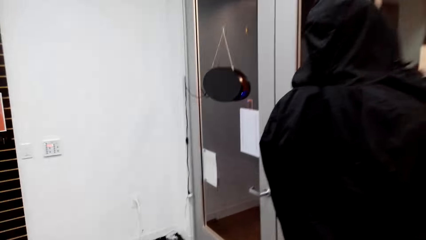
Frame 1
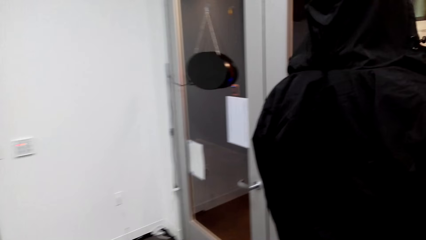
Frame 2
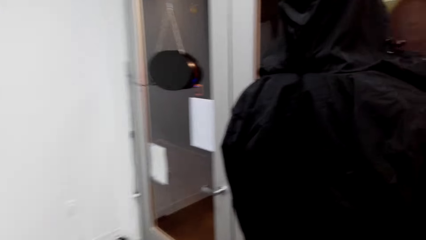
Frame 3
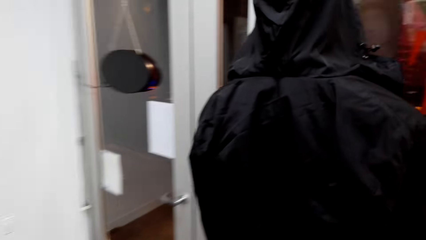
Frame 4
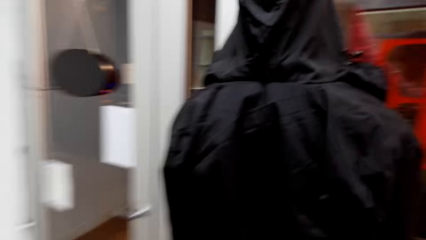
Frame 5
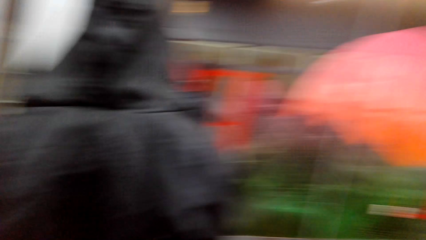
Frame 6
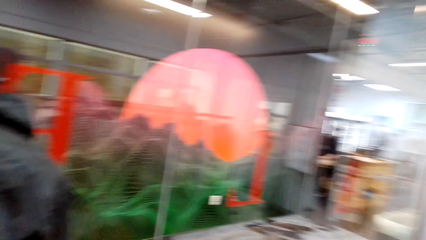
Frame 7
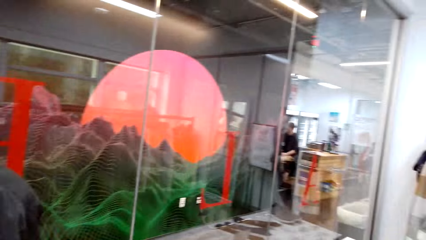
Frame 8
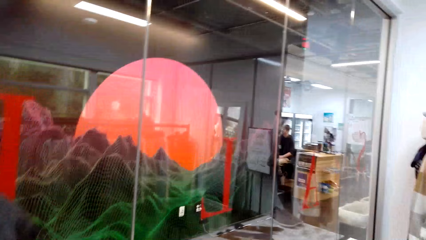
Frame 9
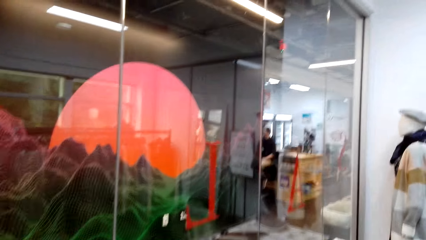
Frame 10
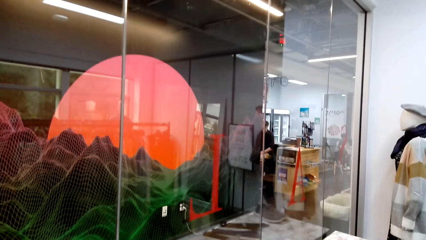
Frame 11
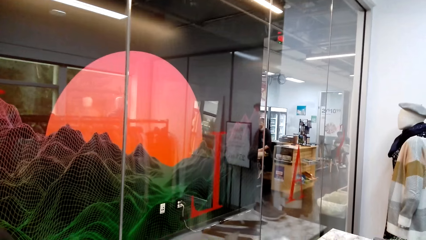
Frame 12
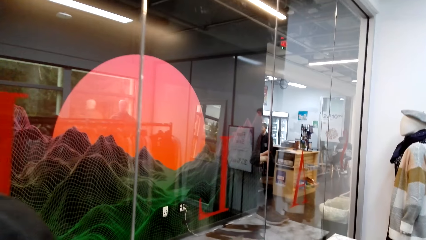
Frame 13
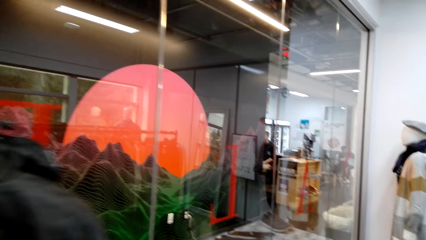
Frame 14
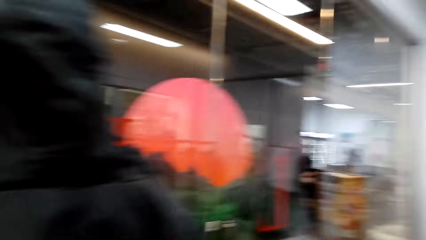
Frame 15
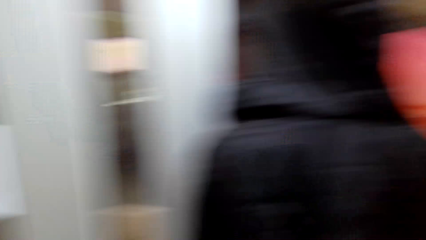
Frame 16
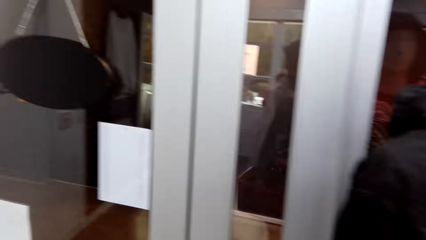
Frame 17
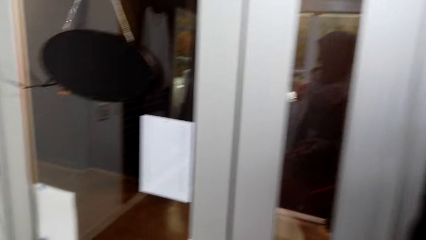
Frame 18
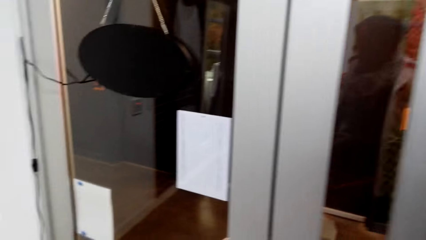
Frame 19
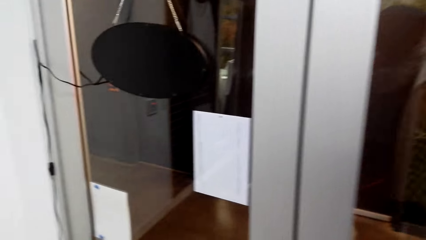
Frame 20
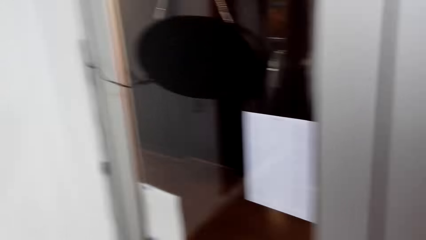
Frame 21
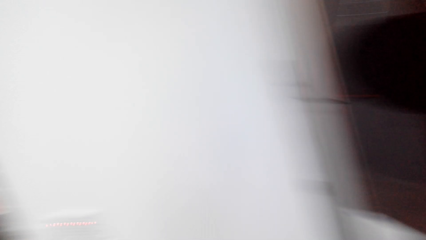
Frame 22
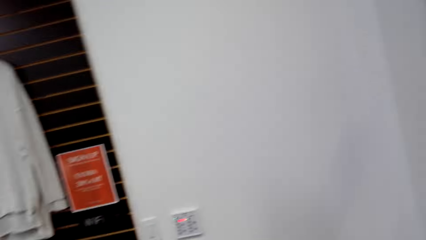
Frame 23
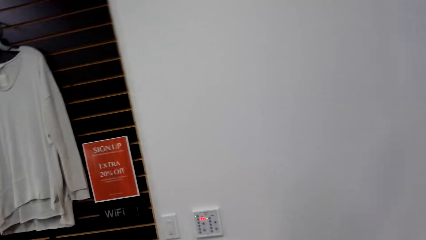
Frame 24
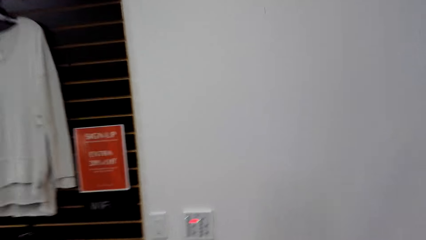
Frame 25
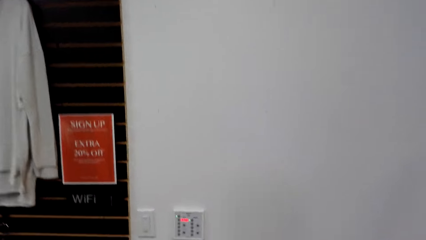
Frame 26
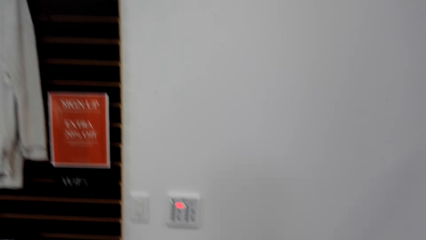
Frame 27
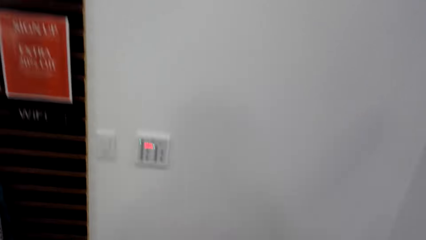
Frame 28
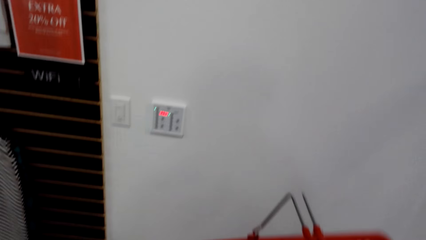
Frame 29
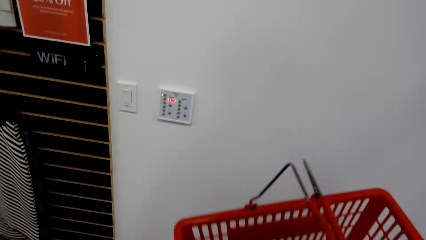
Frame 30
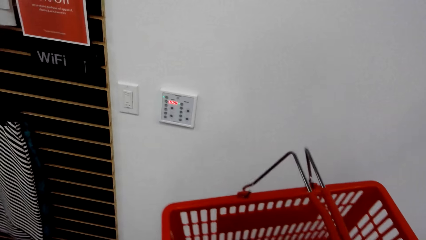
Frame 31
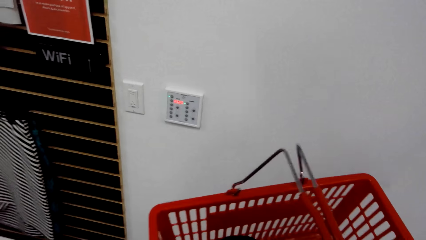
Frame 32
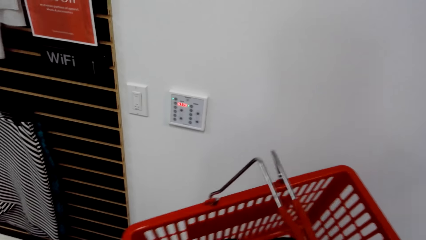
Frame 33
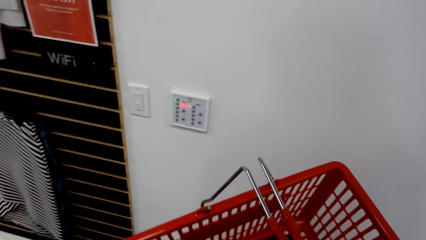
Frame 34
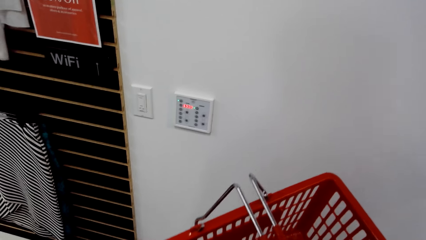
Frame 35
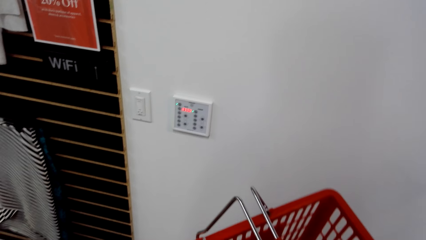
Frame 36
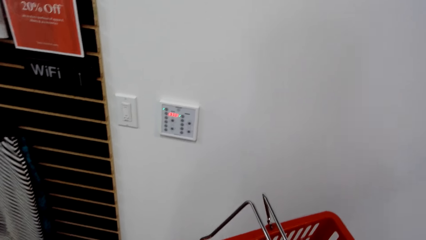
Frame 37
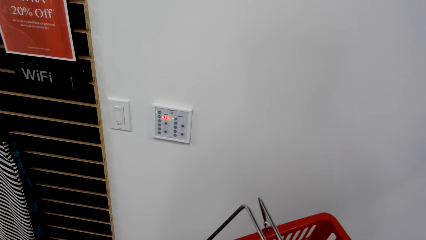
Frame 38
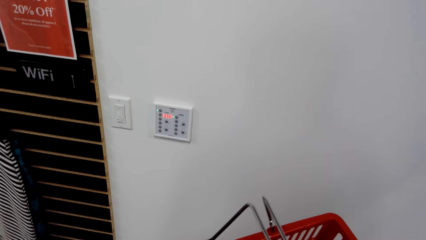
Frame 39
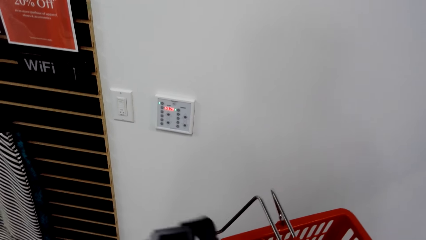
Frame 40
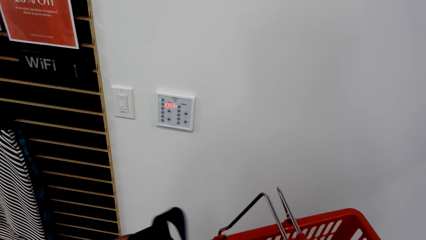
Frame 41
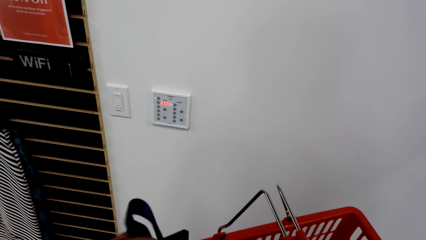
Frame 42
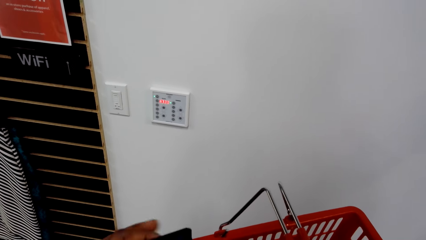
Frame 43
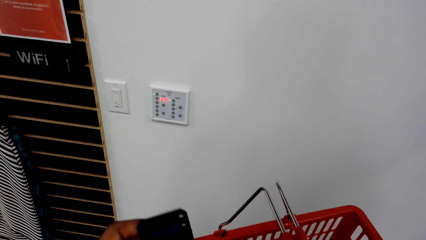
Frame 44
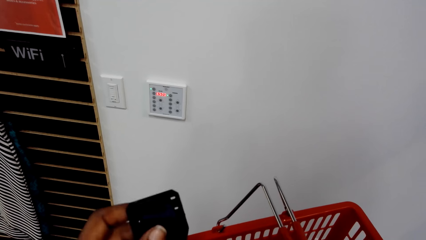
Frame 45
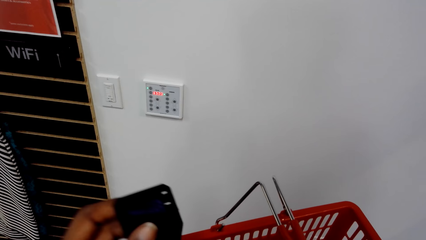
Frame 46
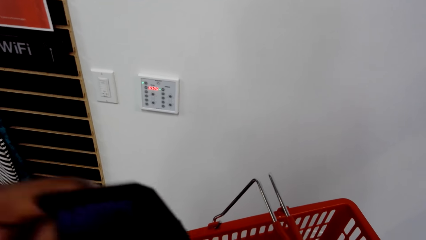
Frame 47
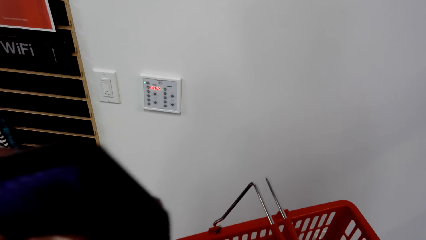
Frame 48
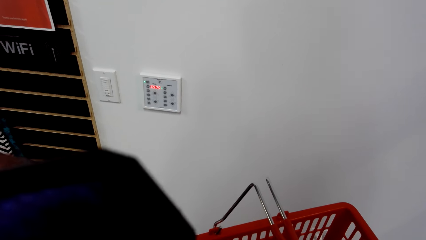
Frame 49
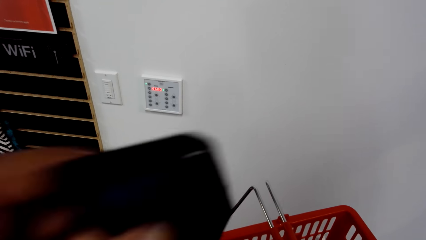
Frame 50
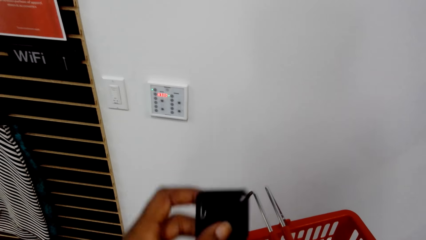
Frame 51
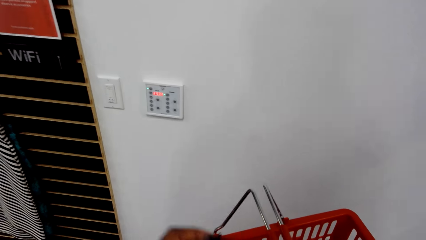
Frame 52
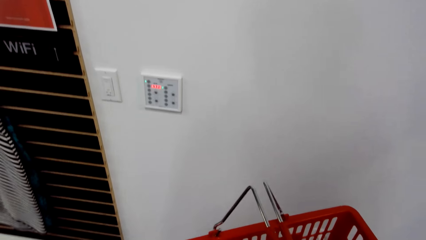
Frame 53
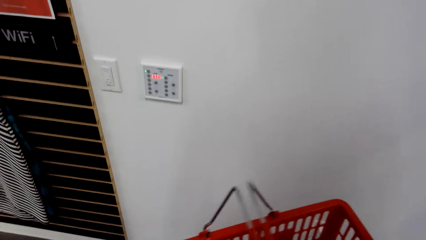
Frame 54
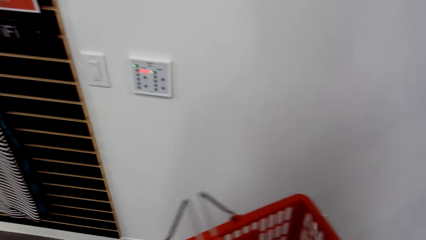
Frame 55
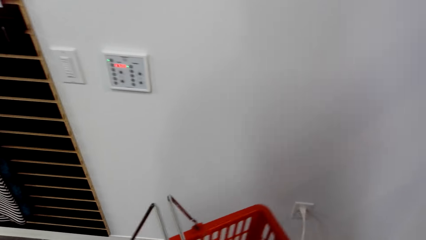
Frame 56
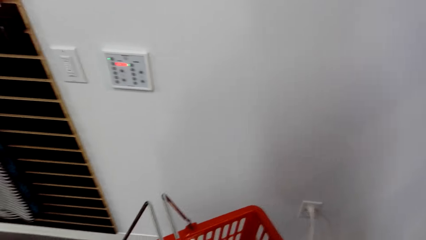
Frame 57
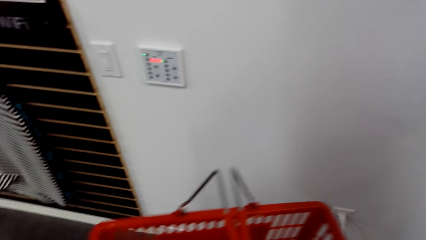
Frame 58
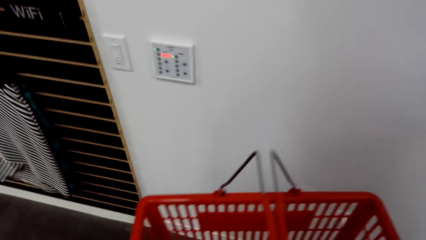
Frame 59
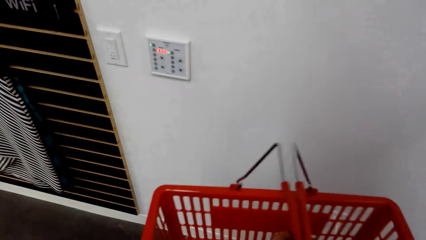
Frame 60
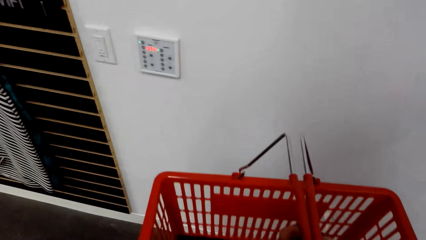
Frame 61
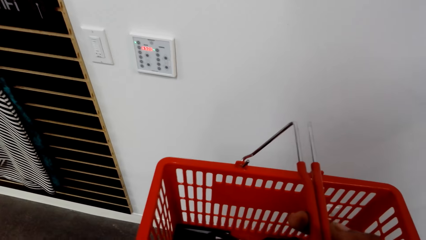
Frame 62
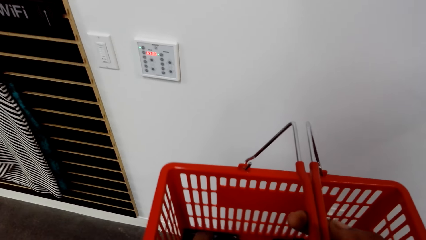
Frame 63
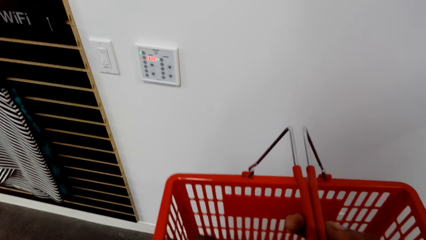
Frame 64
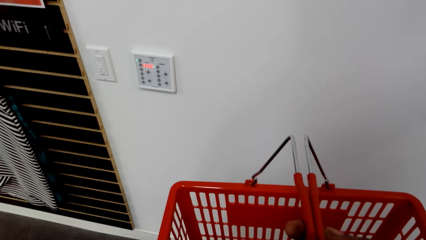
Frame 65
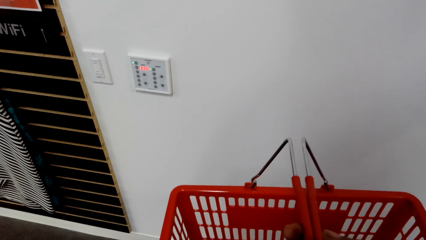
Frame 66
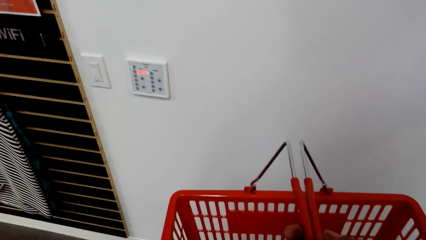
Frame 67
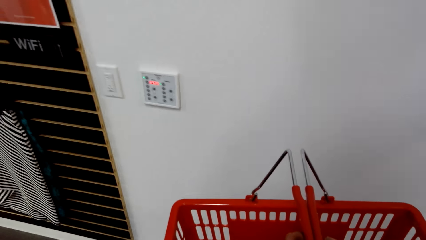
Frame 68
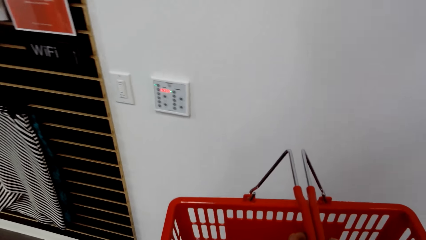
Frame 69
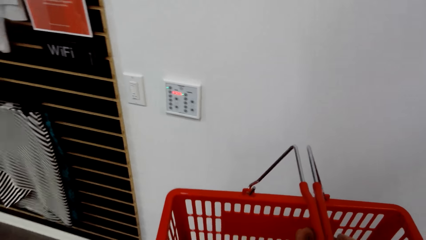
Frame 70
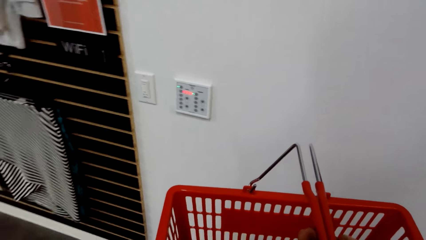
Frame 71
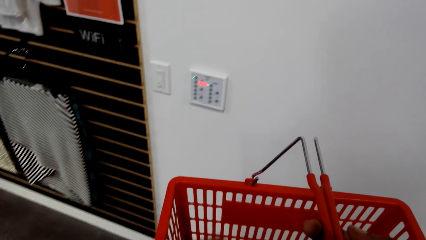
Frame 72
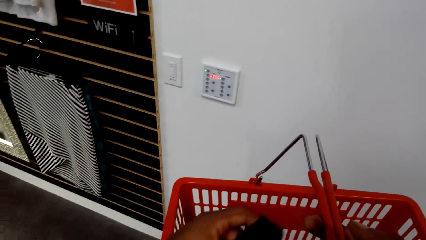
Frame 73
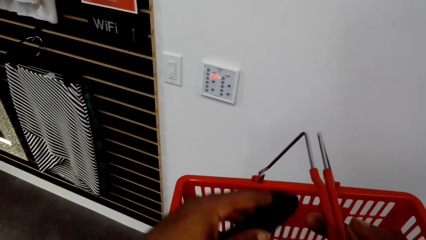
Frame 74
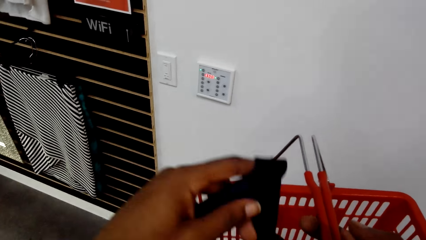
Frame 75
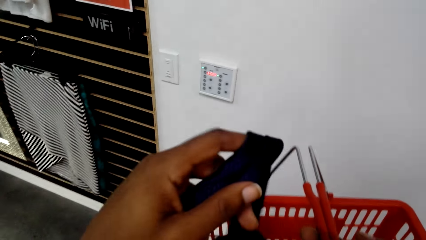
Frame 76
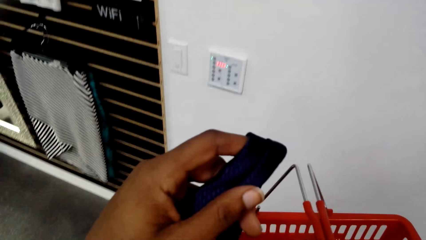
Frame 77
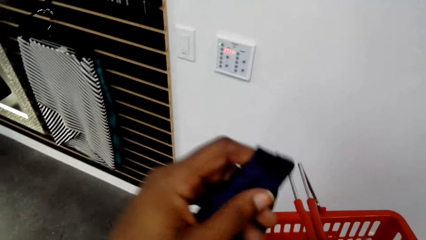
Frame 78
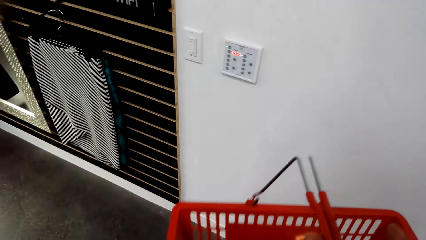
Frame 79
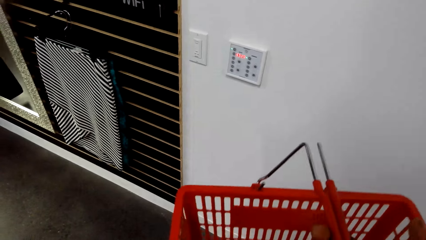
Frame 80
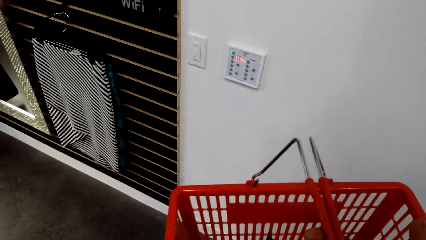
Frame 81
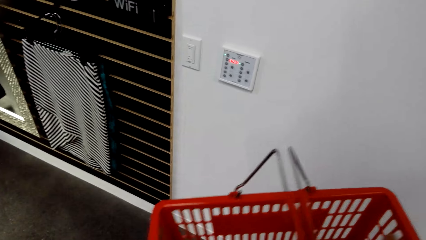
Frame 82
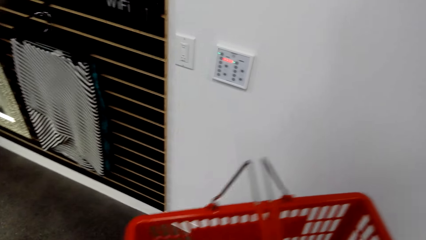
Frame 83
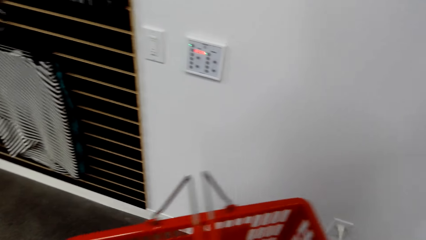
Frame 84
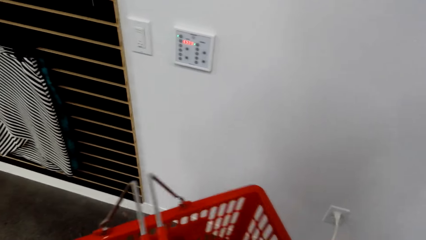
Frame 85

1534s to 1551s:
The camera wearer picks a belt from the shopping basket. They put the belt in the shopping basket.
